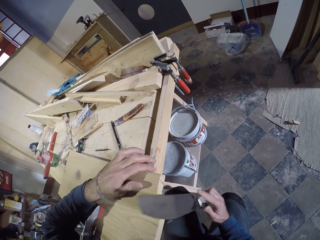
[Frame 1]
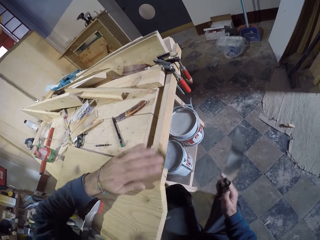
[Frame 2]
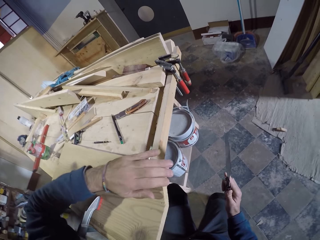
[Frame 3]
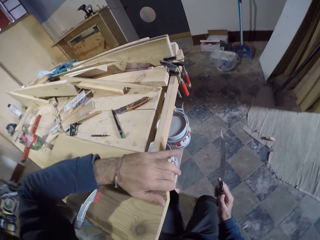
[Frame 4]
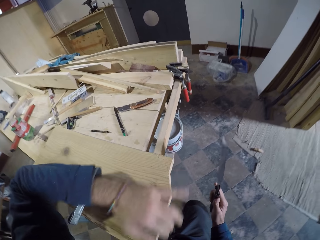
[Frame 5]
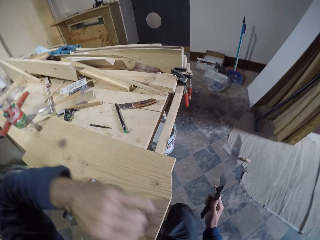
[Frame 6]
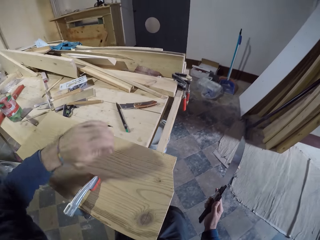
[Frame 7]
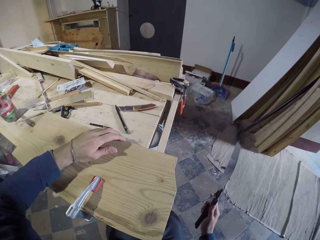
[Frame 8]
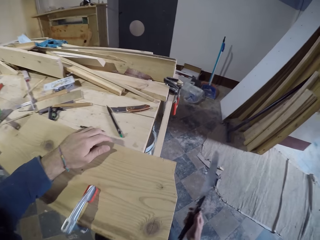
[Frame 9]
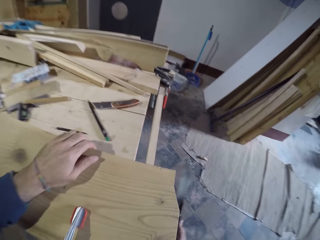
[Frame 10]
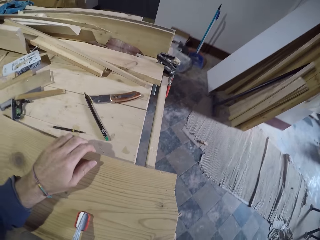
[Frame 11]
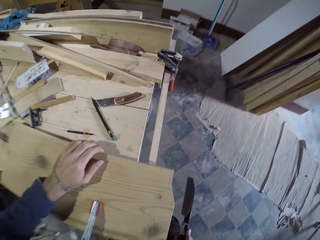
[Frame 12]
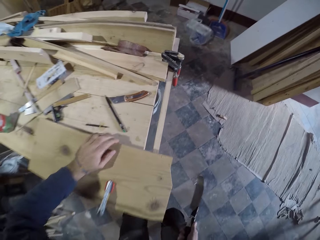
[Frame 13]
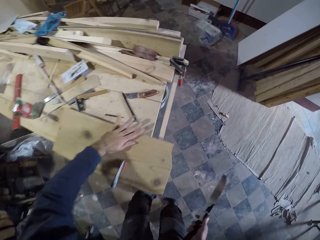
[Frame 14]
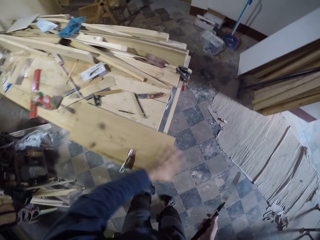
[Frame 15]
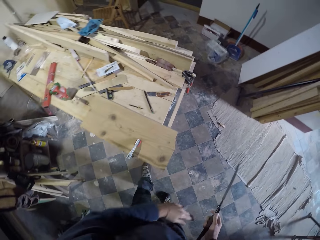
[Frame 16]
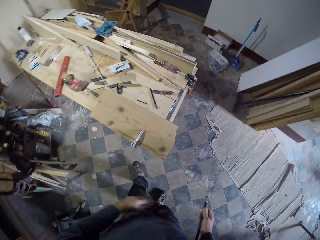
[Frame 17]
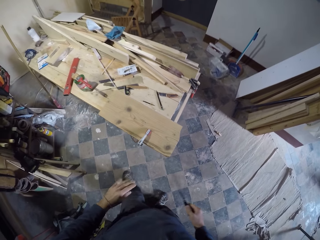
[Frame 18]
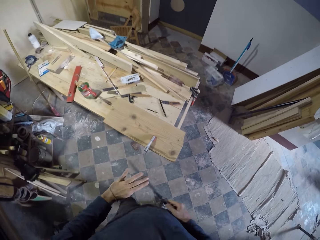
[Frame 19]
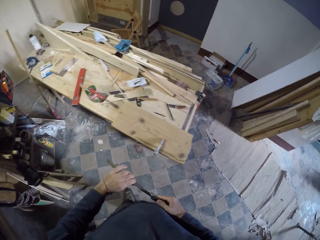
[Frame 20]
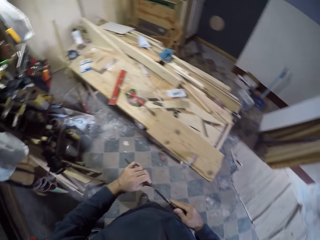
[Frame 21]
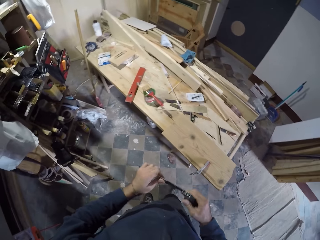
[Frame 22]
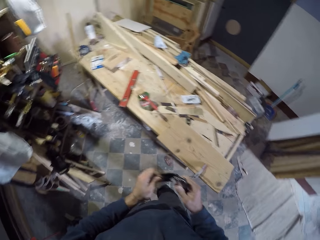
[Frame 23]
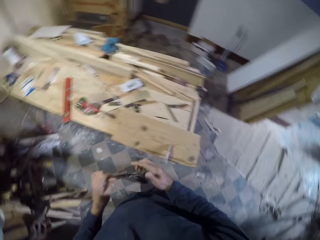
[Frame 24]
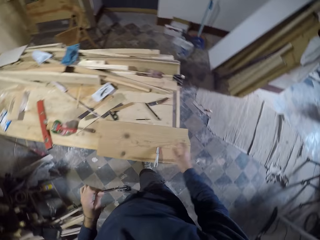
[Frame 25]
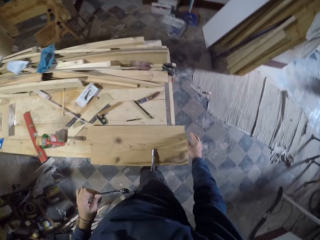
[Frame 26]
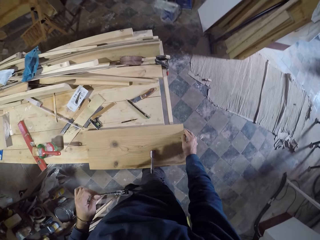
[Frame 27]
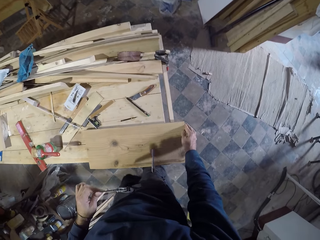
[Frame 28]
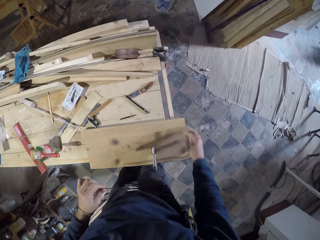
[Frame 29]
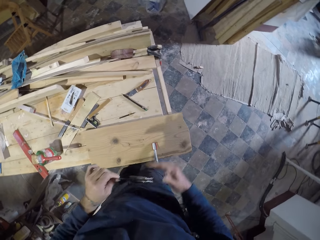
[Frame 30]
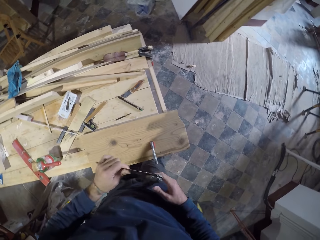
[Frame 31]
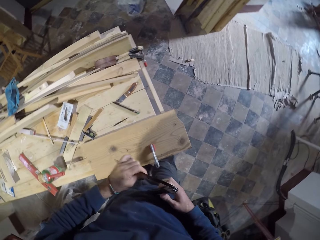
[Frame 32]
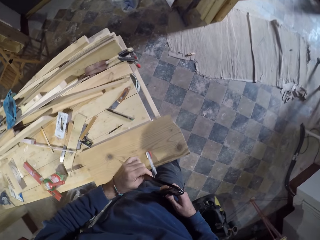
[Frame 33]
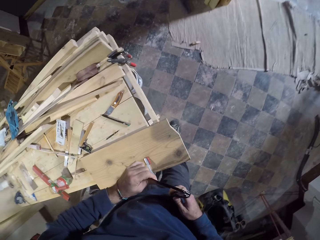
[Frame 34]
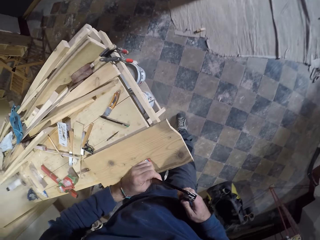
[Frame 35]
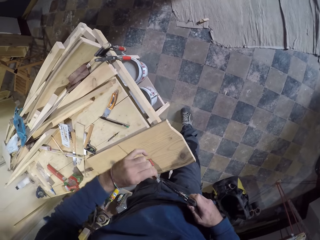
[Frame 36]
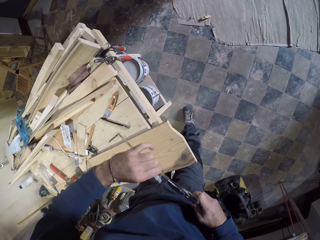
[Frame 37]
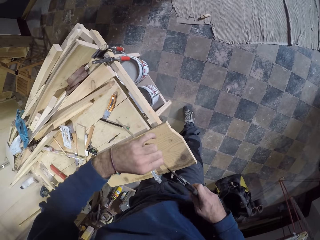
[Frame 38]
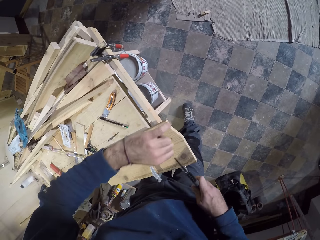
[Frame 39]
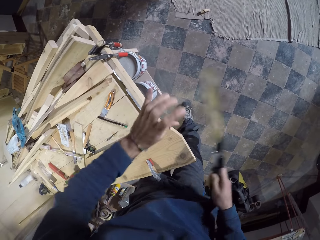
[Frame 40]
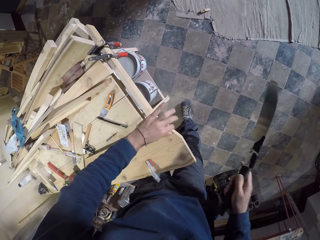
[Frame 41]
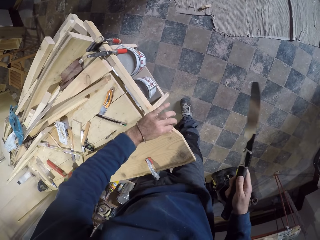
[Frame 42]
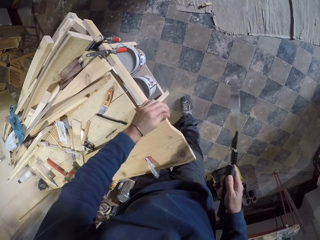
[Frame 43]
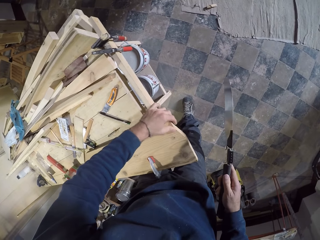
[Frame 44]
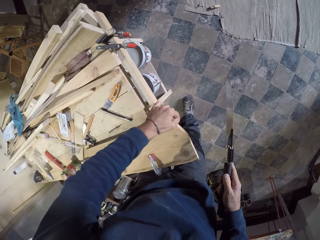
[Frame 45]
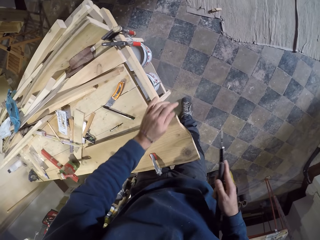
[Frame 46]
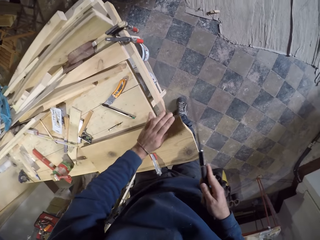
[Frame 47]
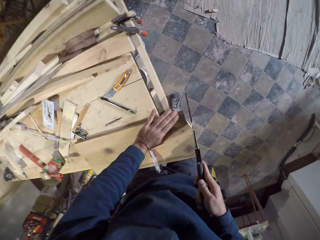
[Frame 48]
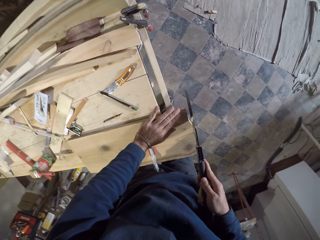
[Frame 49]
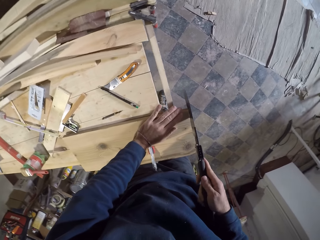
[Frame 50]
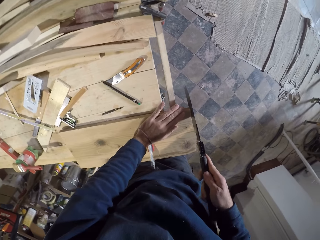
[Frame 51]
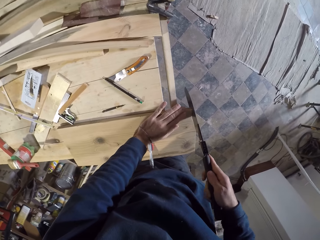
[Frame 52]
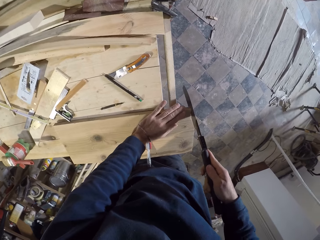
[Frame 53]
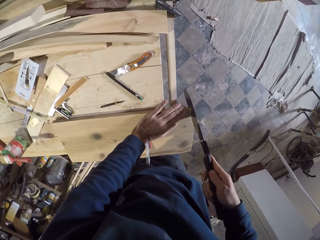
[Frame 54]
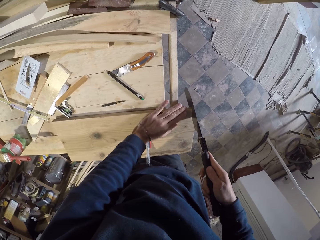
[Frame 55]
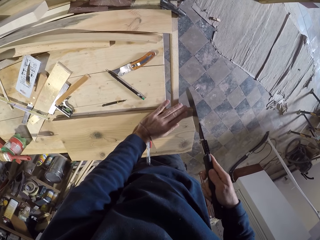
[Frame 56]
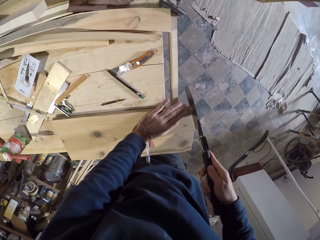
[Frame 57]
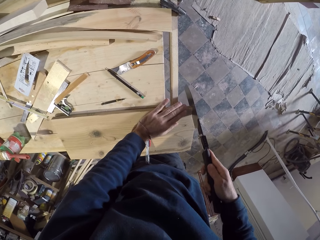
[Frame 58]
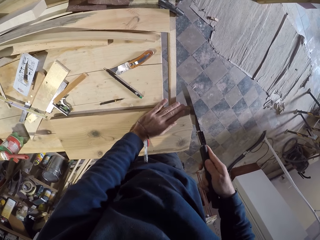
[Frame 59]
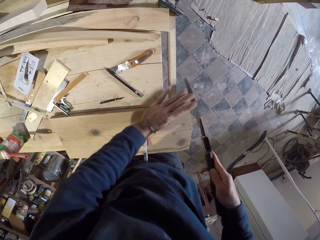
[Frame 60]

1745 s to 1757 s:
The camera wearer wipes the edge of the plank or block of wood with his left hand. He places his left hand on the block of wood. He stands up. He wipes the block of wood with his left hand. He holds the saw with his left hand. He places the saw in his left hand. He touches the edge of the plank with his right hand. He rubs his finger on the block of wood. He holds the saw with both his hands. He unfolds the saw. He touches the edge of the plank with his left hand. He rubs his finger on the block of wood. He places the saw on the block of wood. He presses on the block of wood with his hand. He cuts the plank with the saw in his right hand.

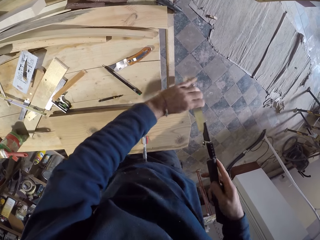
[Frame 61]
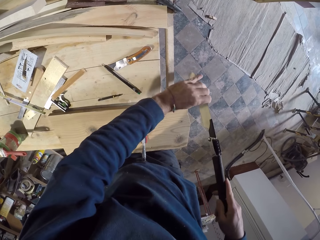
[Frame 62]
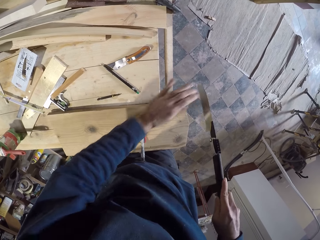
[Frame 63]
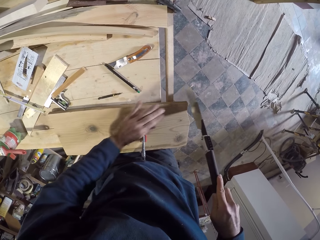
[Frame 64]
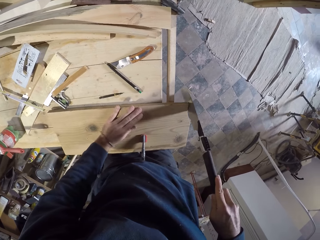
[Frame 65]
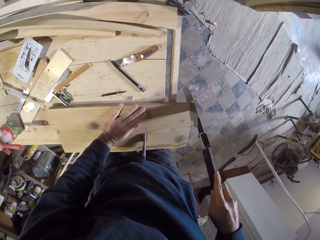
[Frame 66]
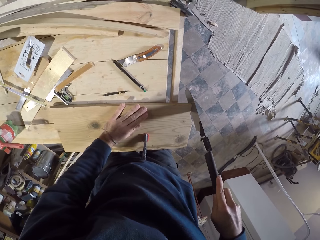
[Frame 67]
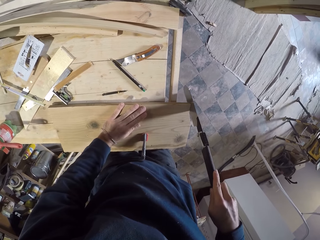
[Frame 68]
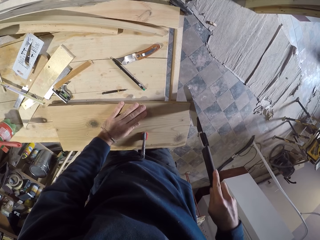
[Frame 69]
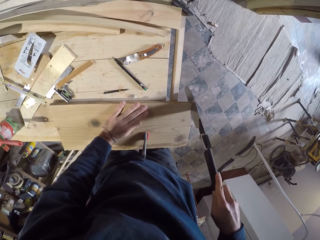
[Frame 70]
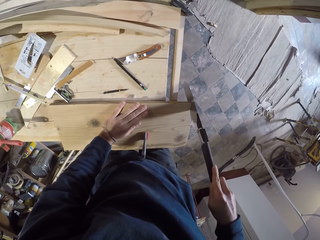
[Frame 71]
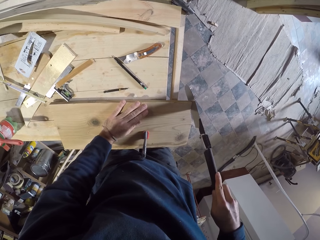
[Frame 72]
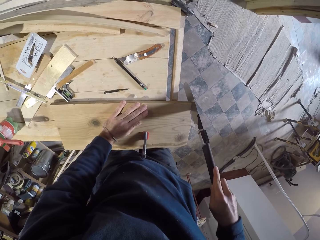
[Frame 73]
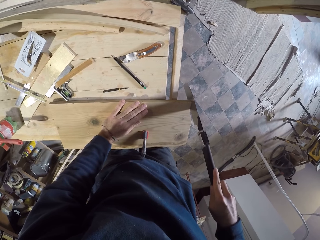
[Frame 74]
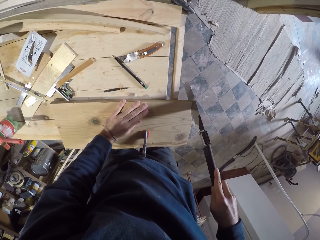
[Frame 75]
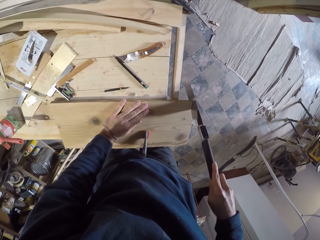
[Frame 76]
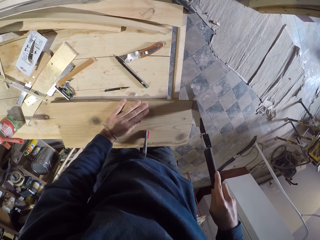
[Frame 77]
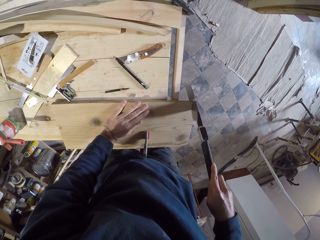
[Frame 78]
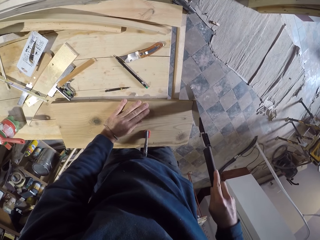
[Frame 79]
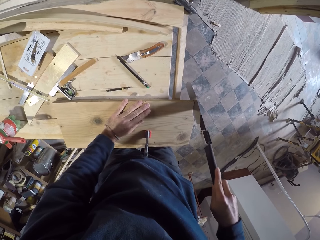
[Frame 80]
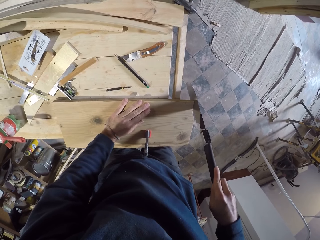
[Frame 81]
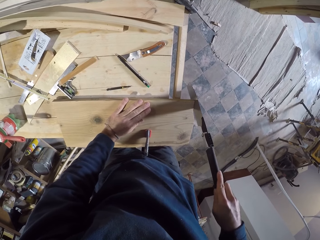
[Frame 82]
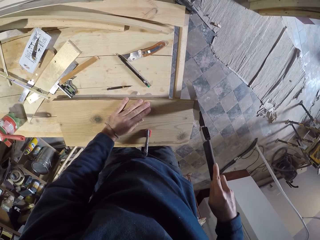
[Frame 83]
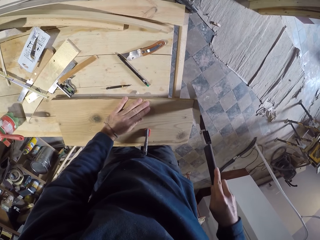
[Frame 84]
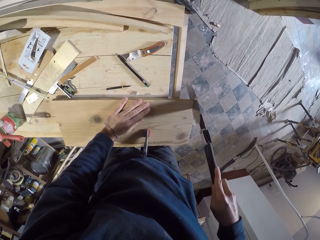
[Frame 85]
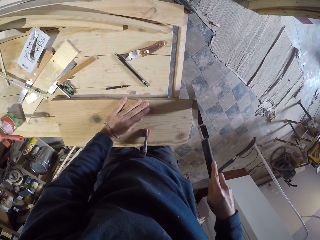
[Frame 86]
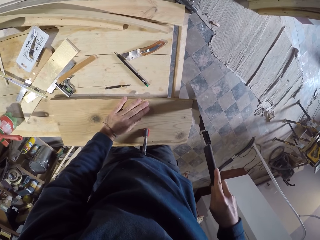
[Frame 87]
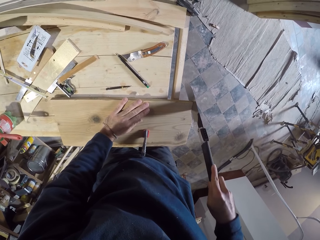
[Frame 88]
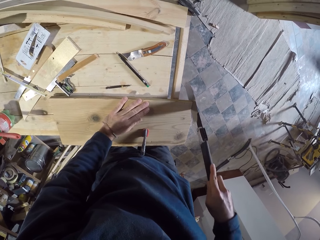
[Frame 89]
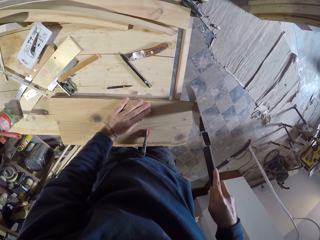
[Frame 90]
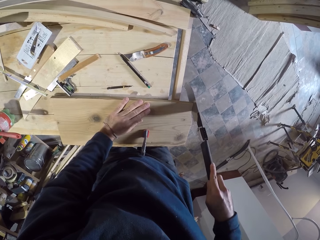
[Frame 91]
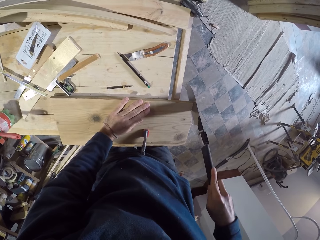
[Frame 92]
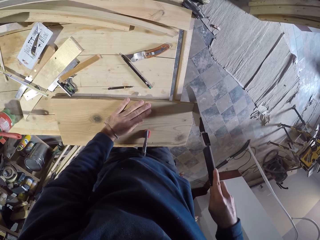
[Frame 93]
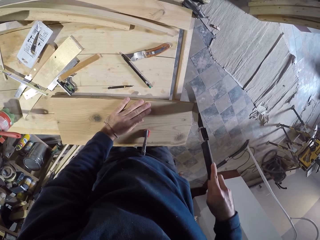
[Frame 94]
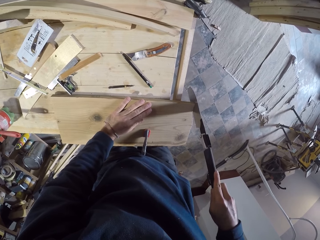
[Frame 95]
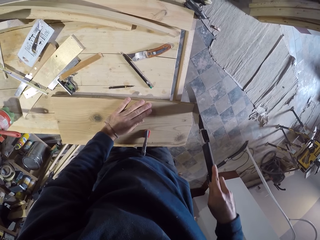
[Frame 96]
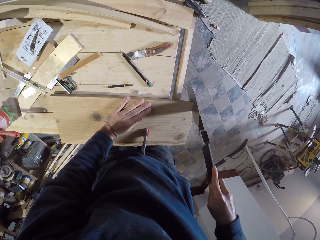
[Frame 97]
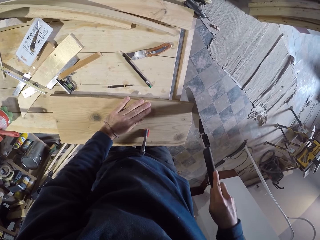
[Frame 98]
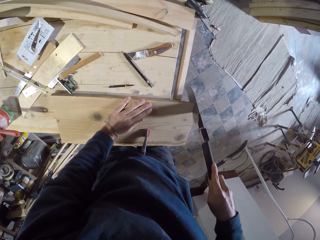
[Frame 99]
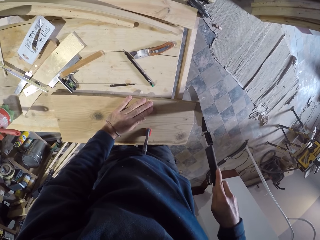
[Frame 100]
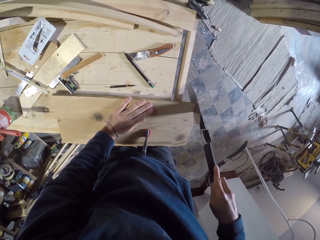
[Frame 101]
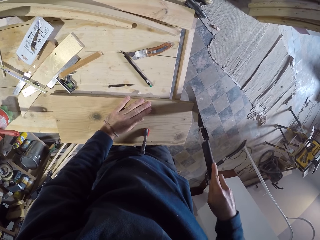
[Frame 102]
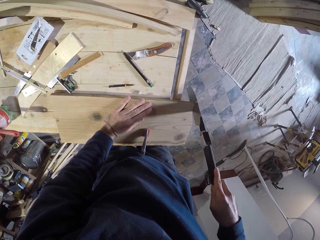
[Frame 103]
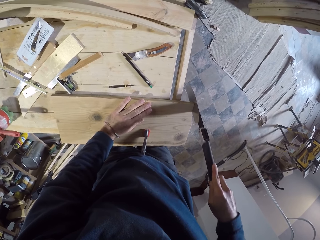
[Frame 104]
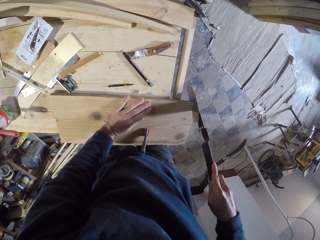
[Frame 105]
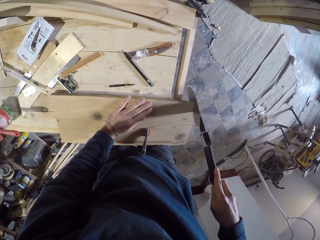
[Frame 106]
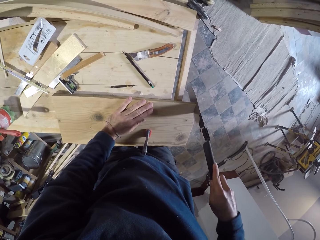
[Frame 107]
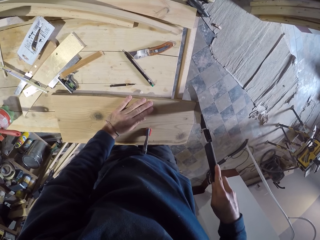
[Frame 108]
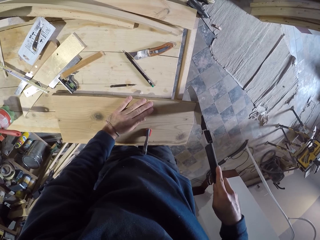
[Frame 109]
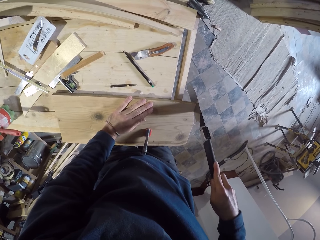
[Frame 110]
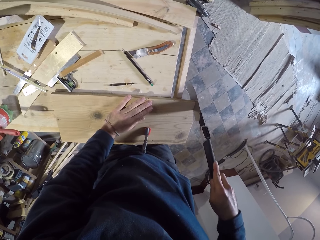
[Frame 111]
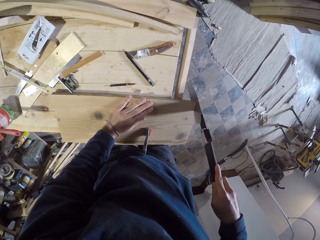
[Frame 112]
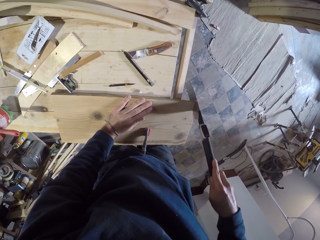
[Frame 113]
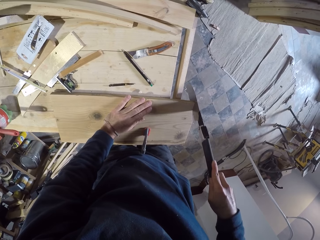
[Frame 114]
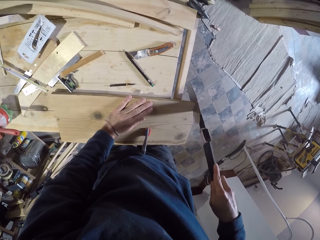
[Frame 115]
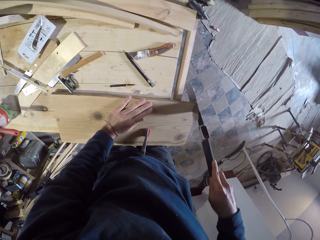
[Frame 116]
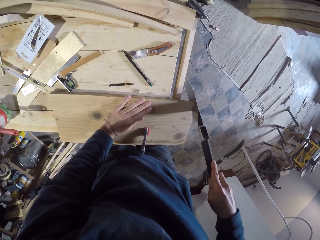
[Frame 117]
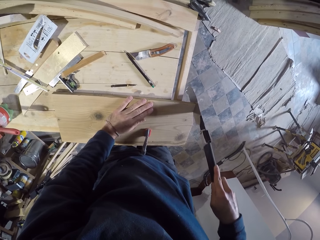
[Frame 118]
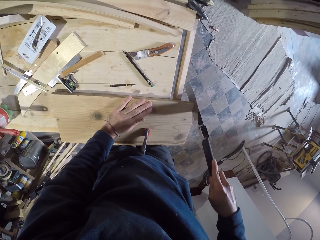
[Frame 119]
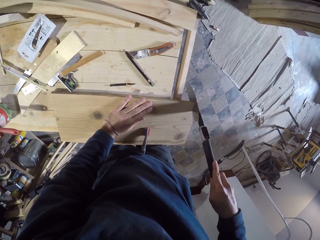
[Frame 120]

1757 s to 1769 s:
The camera wearer holds the saw with both his hands. He adjusts the saw with his left hand. He pulls on the saw's blade with his left hand. He places his left hand on the plank. He cuts the plank with the saw in his right hand.
